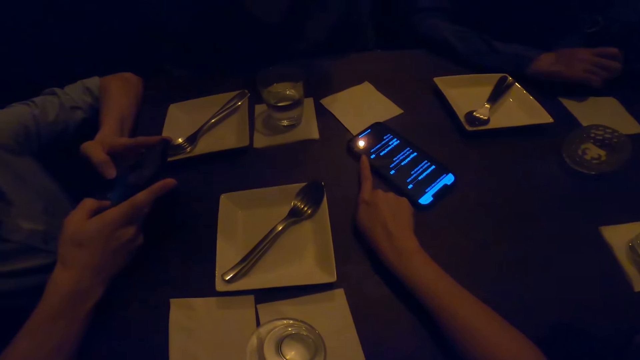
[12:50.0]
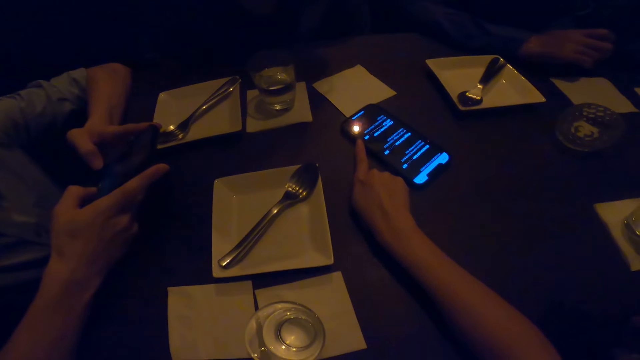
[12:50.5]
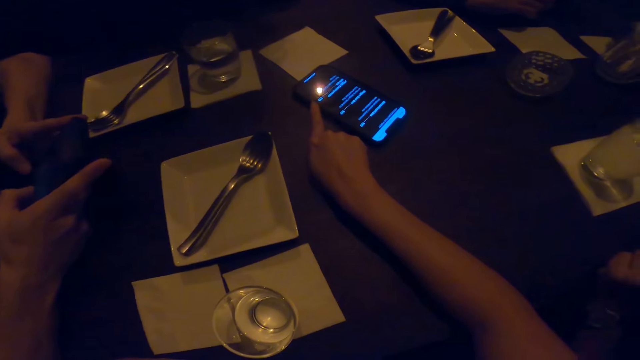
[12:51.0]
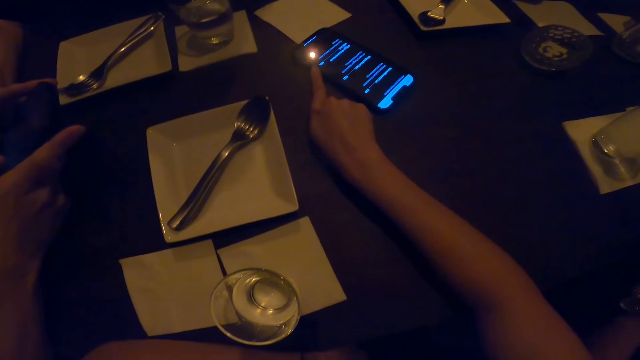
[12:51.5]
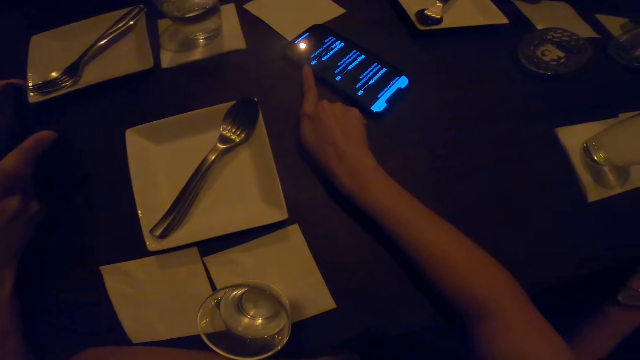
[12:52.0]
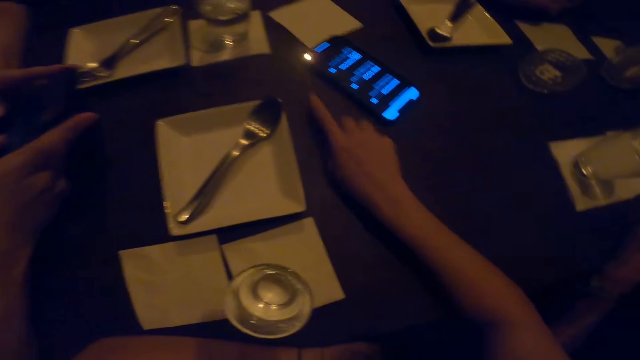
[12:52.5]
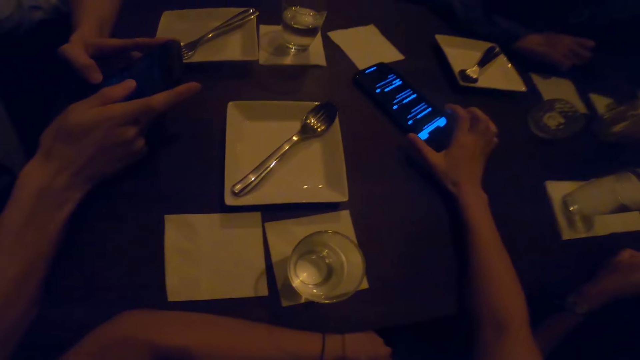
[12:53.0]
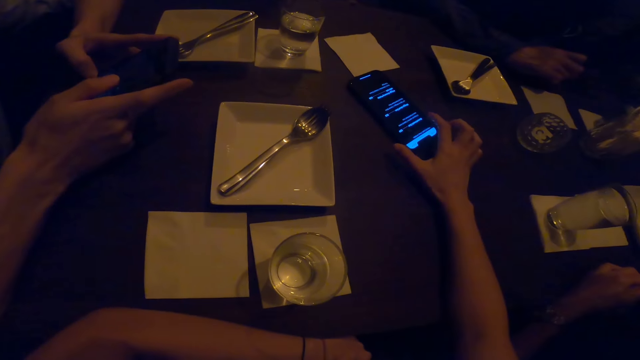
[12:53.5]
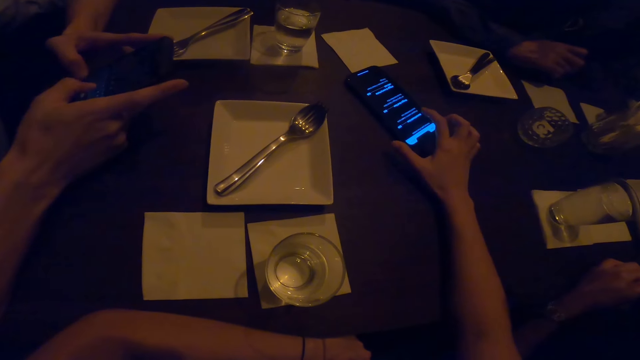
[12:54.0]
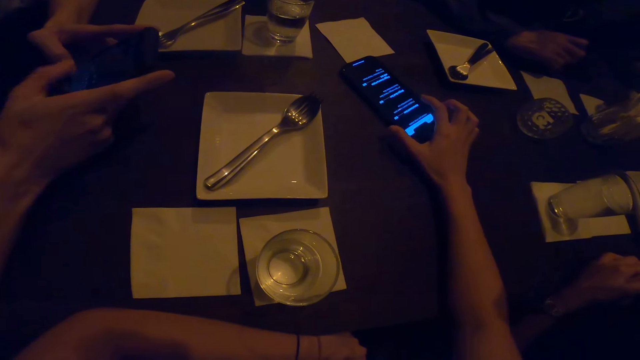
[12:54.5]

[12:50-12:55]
A man scrolls the phone. Another man scrolls the phone.

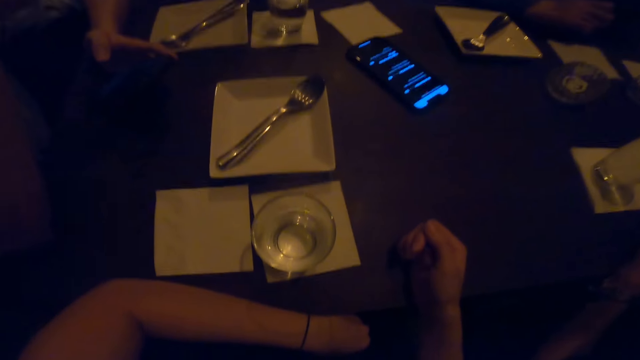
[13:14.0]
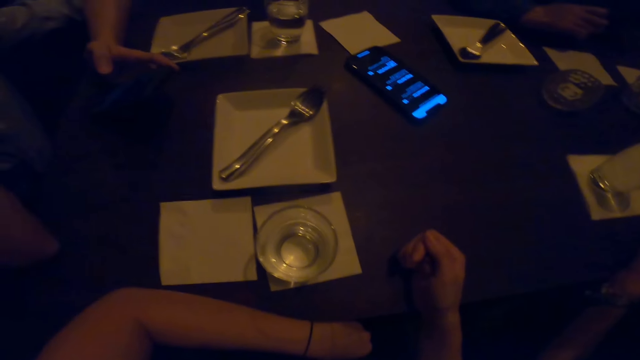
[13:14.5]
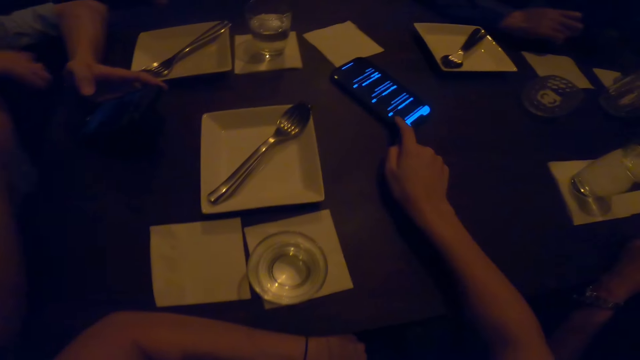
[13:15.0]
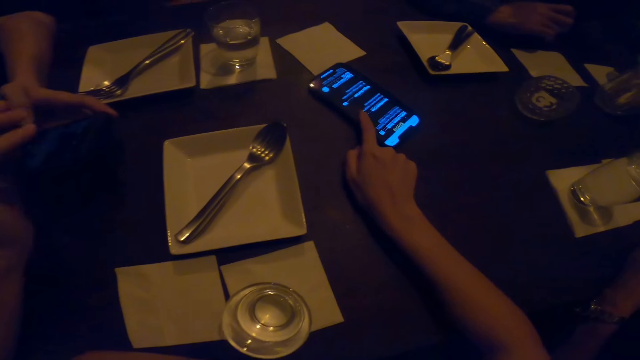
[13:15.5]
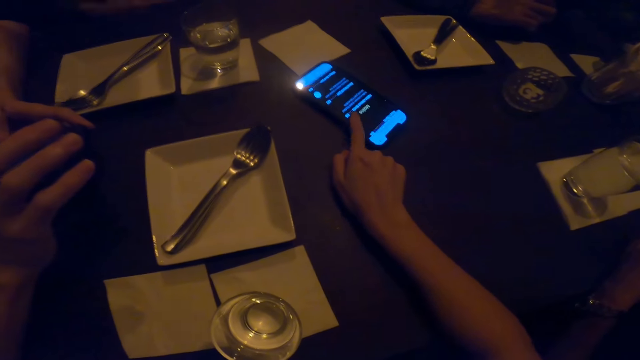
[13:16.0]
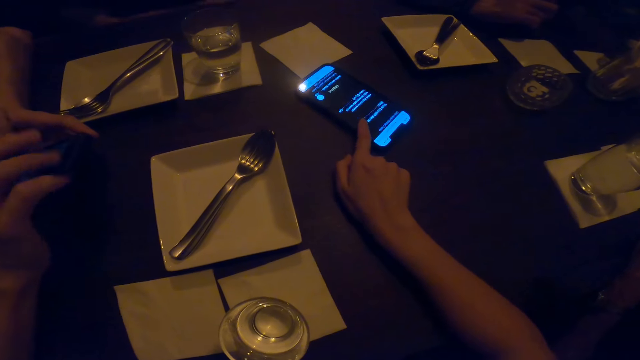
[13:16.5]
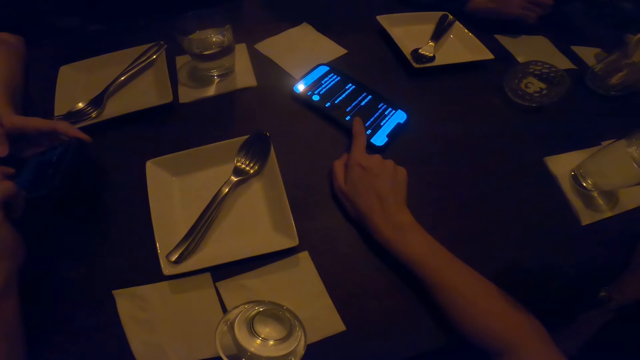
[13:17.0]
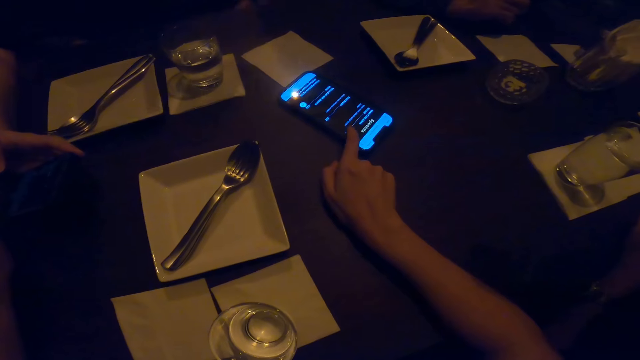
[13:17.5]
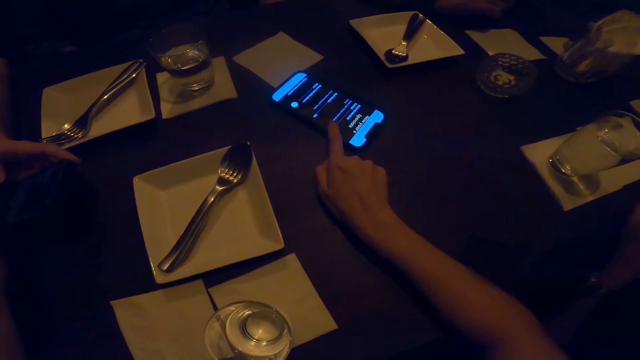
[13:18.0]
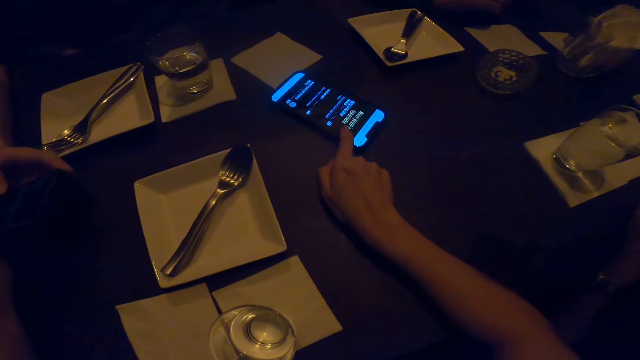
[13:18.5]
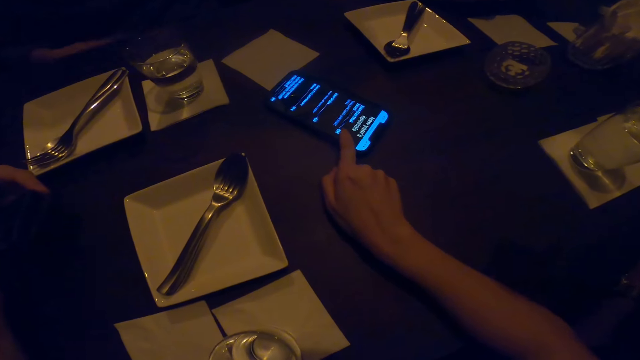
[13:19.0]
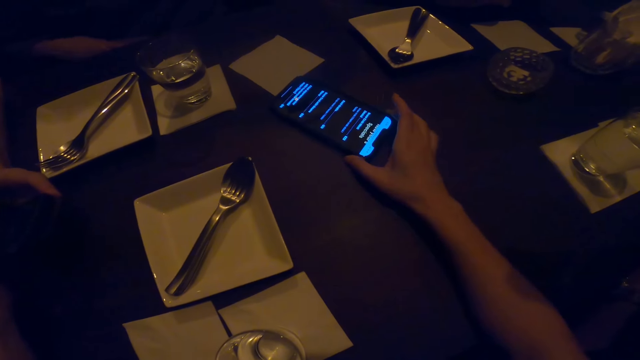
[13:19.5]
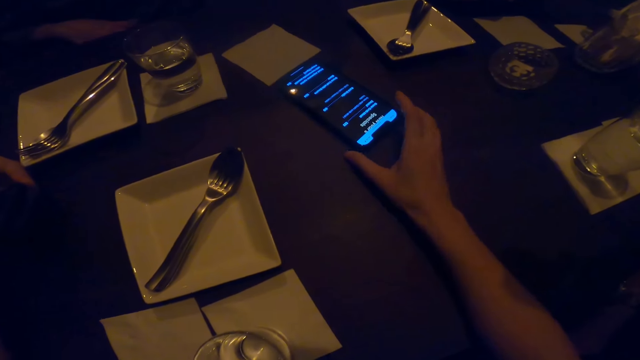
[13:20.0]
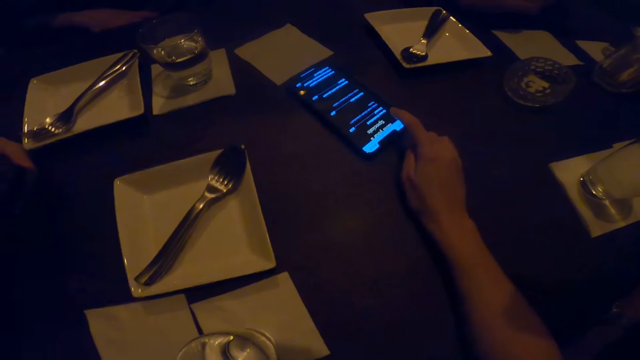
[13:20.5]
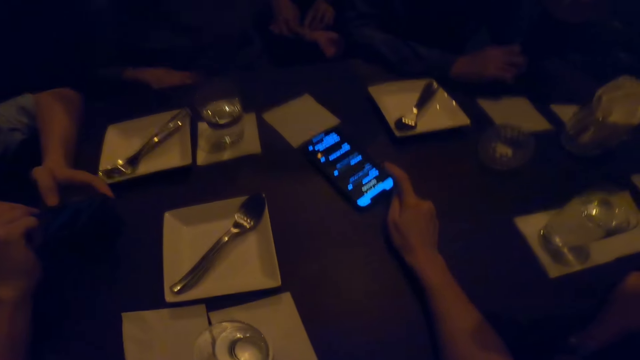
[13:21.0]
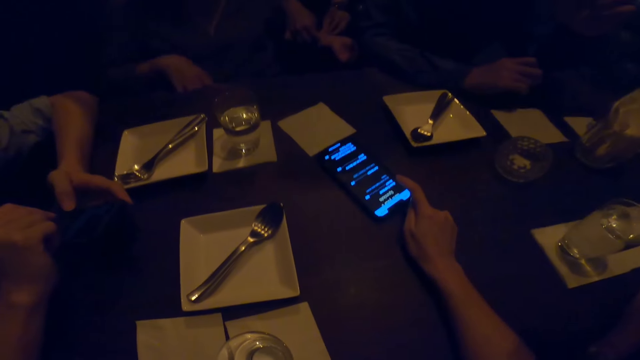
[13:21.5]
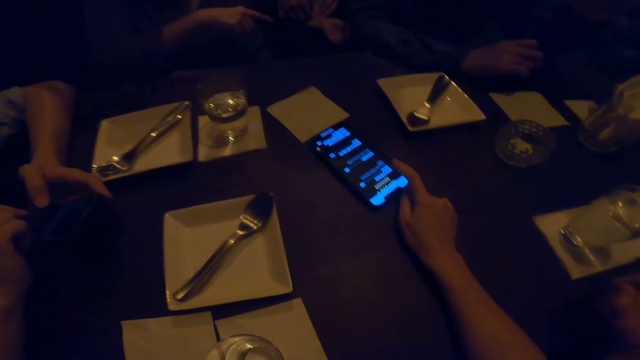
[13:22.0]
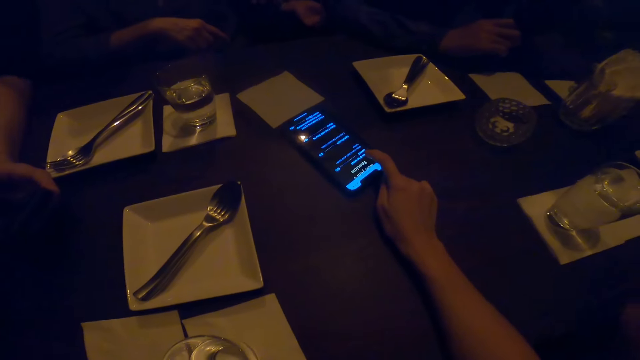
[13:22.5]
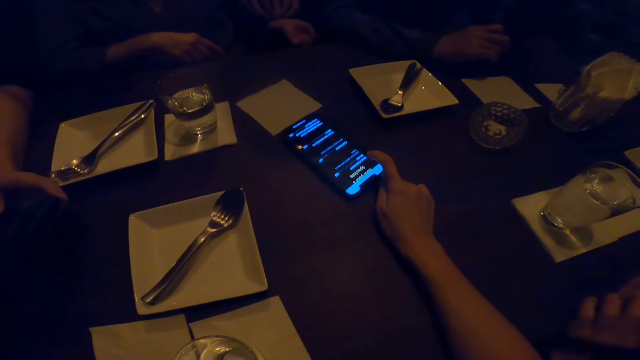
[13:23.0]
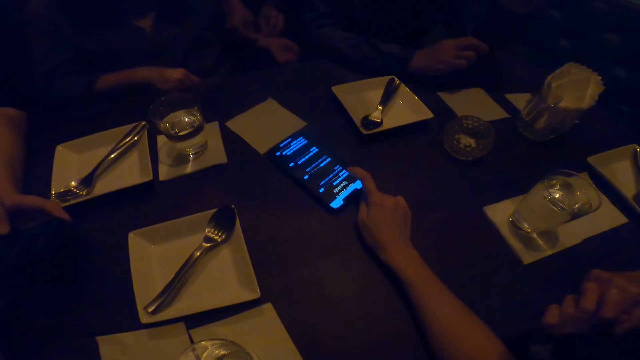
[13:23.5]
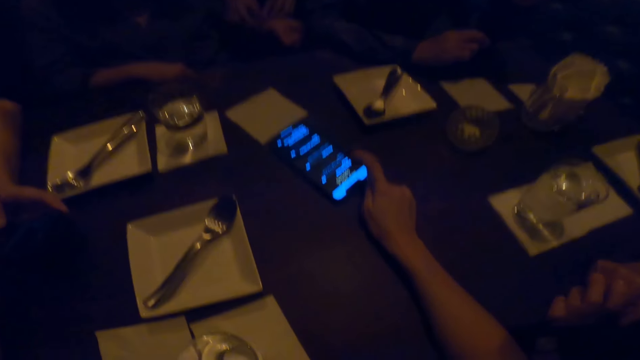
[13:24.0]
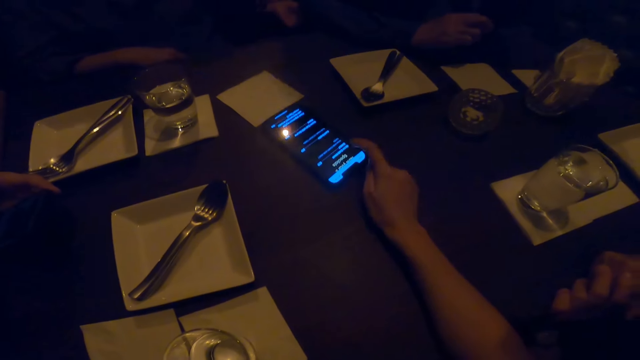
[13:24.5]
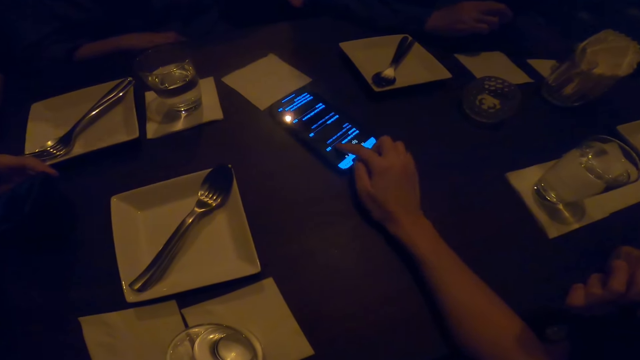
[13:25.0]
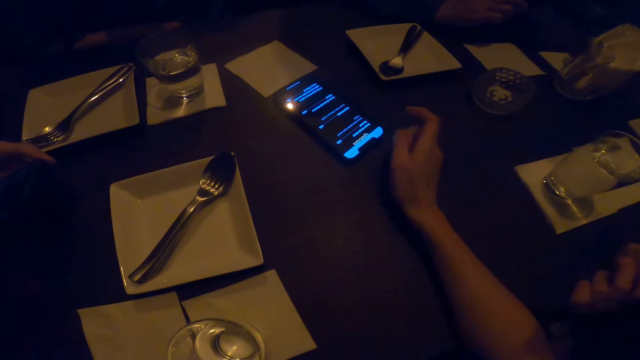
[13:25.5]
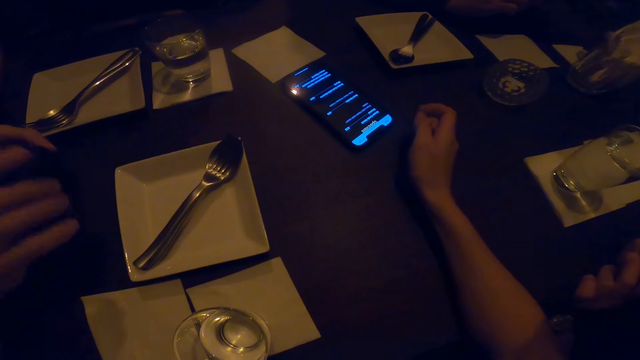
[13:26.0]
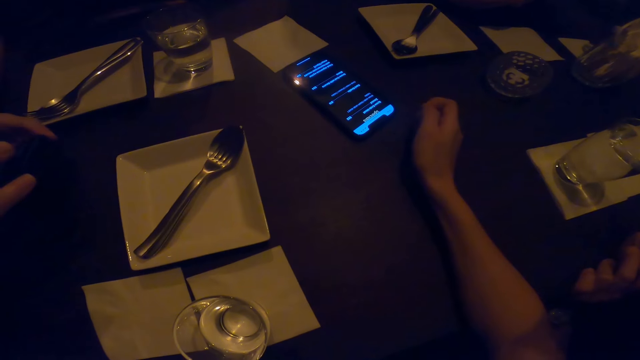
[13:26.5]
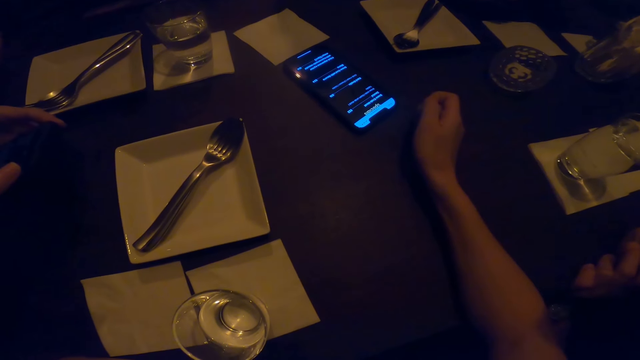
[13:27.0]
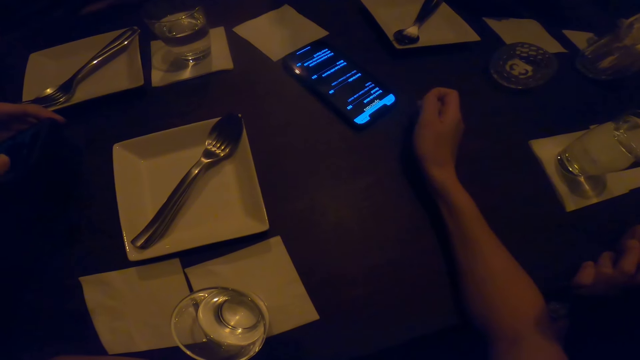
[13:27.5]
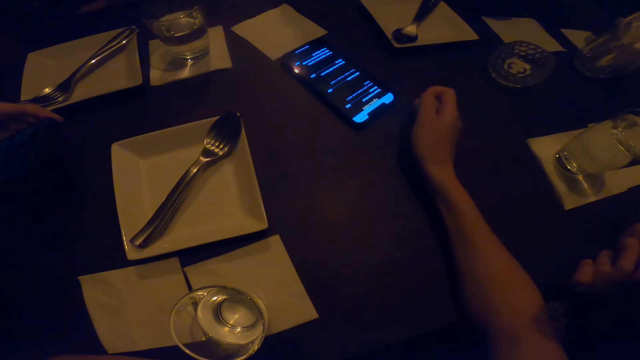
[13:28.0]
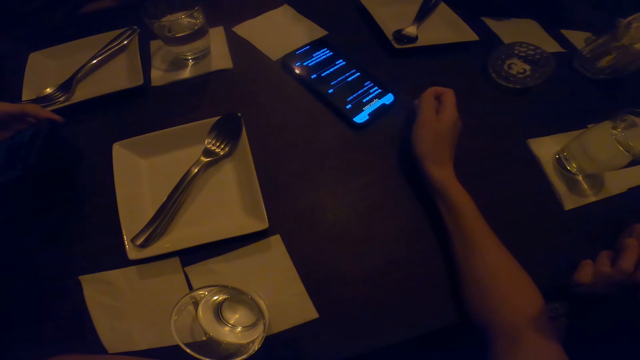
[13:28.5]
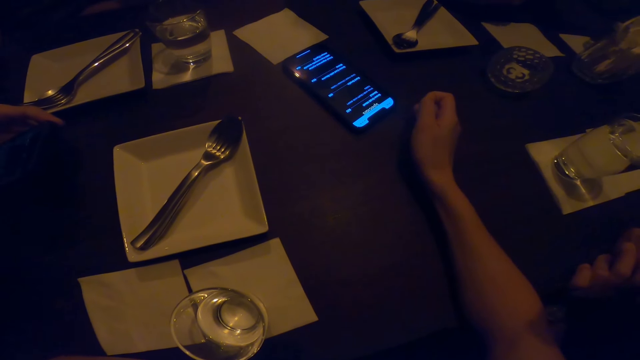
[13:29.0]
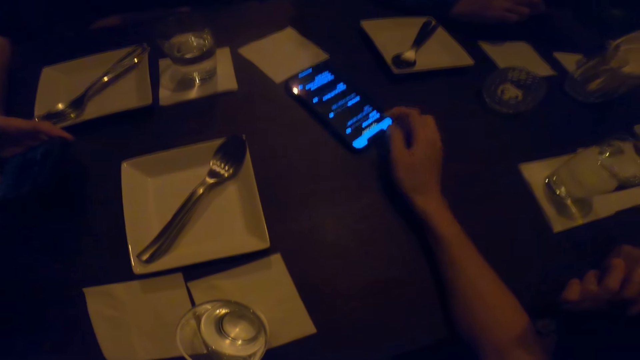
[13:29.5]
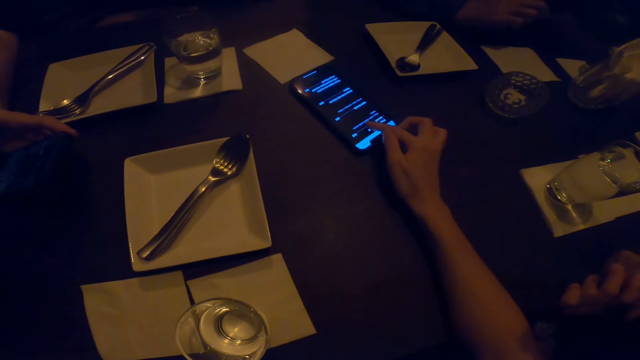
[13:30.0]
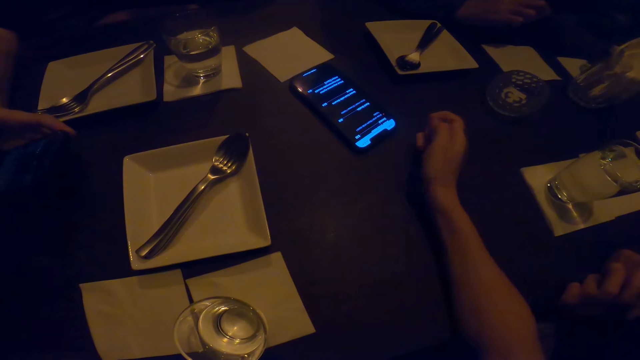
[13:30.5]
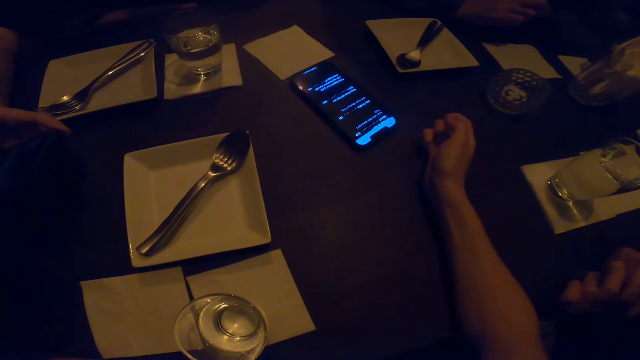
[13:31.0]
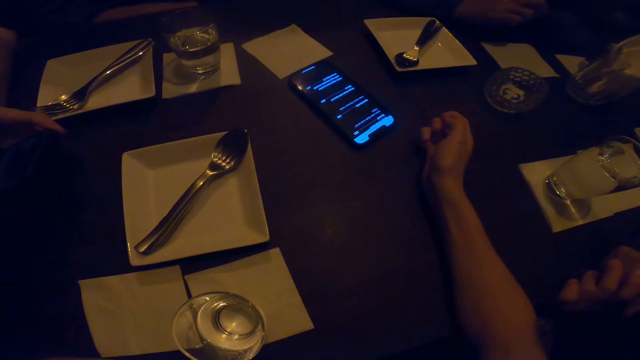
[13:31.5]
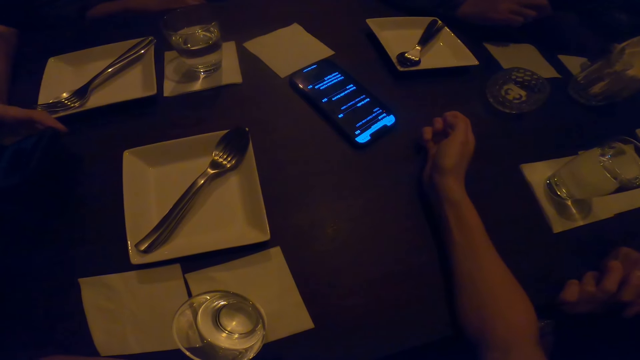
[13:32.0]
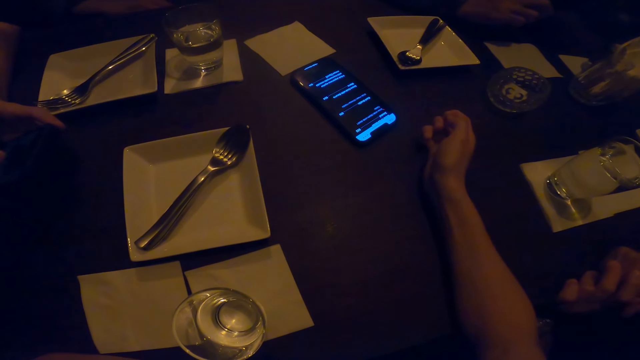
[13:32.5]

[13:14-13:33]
The camera wearer uses the phone. A man scrolls the phone. Another man scrolls the phone. The camera wearer looks at the phone. The first man scrolls the phone. The camera wearer looks at the phone.
